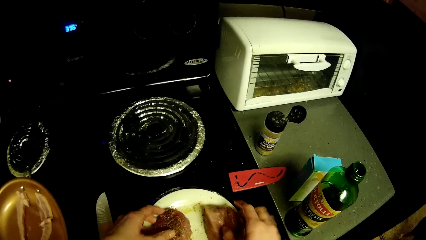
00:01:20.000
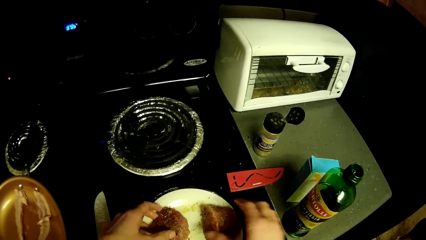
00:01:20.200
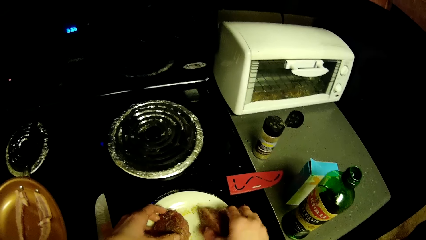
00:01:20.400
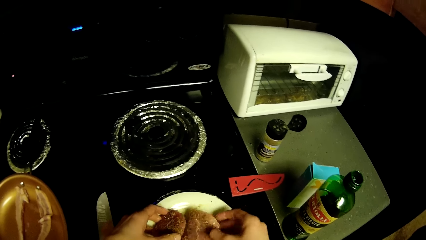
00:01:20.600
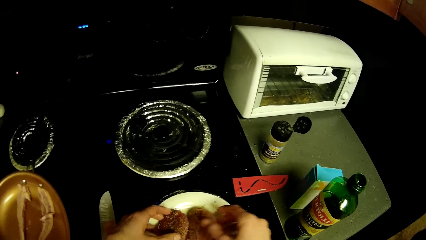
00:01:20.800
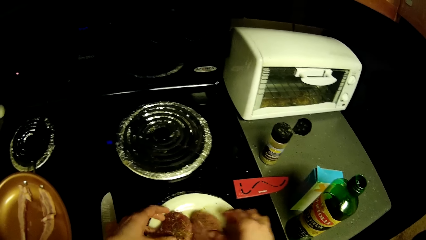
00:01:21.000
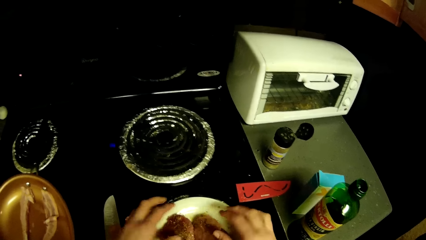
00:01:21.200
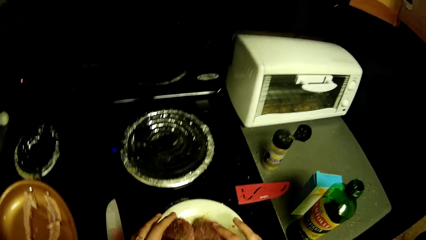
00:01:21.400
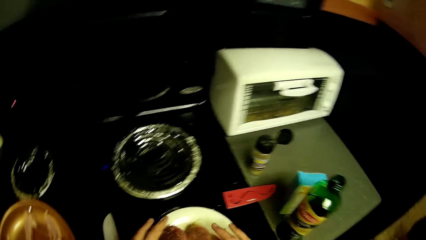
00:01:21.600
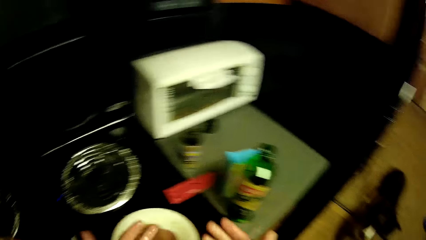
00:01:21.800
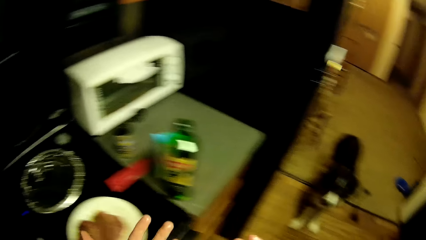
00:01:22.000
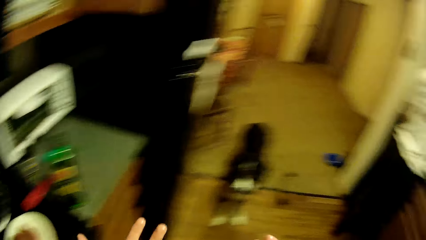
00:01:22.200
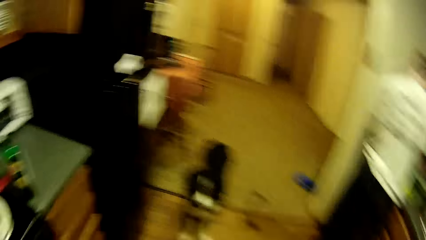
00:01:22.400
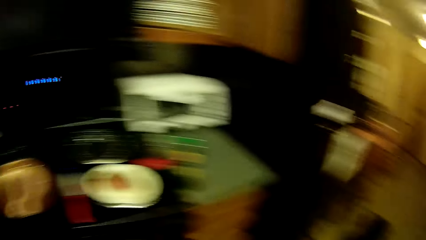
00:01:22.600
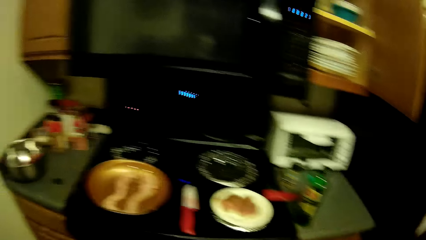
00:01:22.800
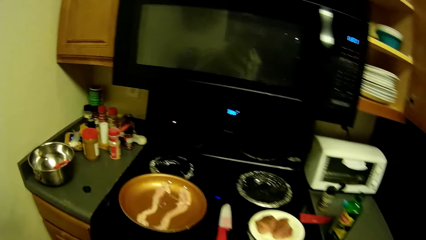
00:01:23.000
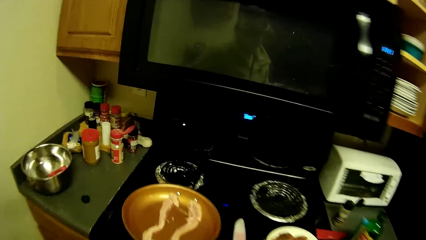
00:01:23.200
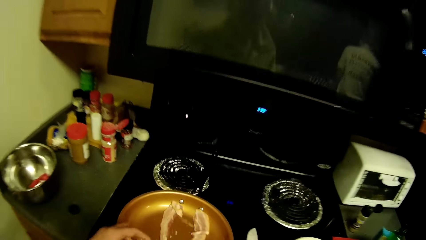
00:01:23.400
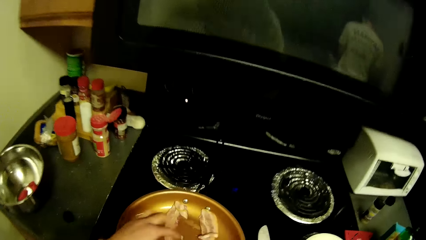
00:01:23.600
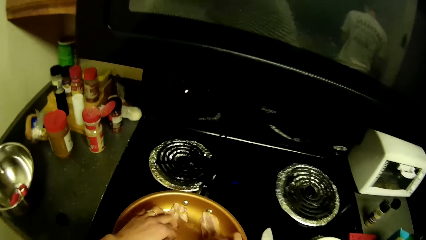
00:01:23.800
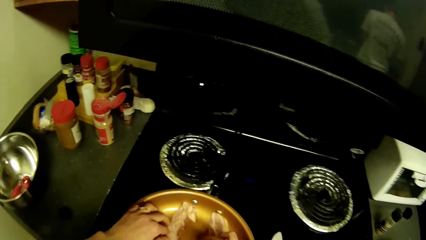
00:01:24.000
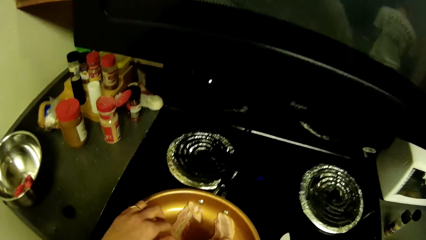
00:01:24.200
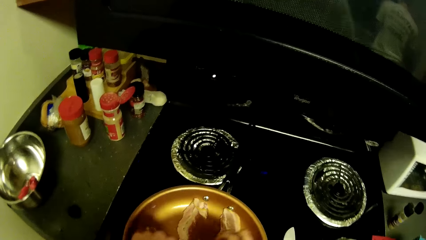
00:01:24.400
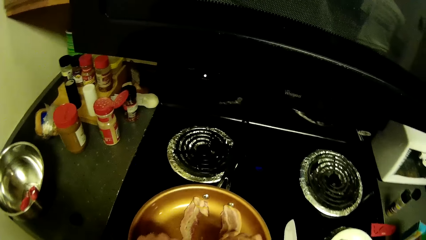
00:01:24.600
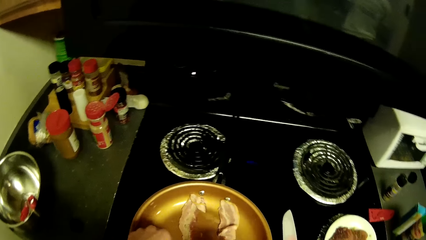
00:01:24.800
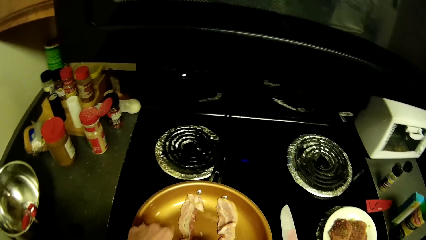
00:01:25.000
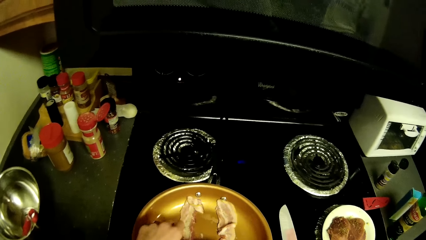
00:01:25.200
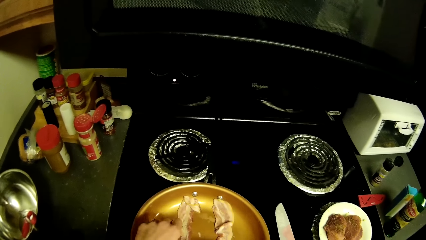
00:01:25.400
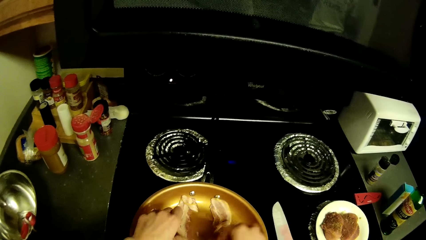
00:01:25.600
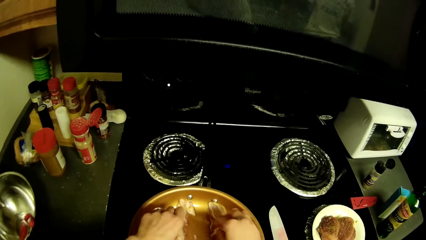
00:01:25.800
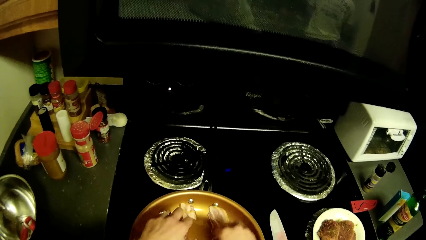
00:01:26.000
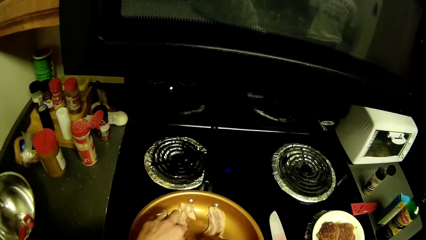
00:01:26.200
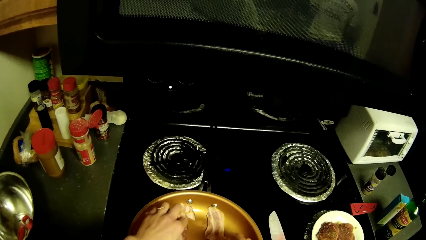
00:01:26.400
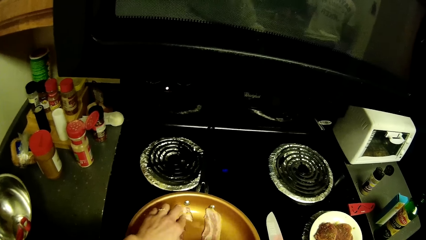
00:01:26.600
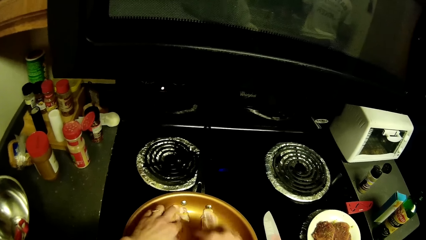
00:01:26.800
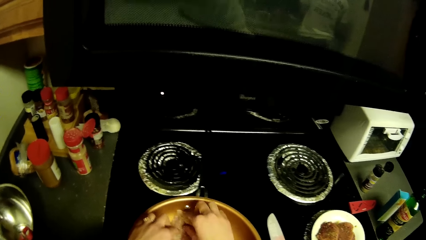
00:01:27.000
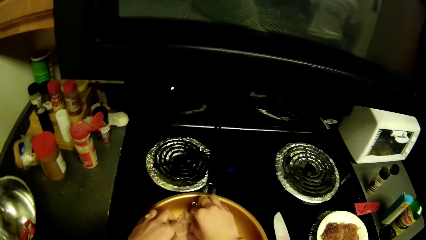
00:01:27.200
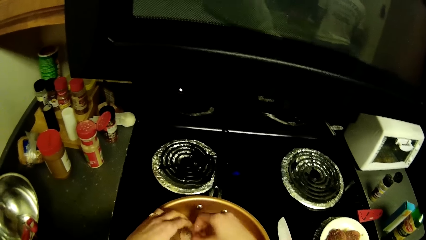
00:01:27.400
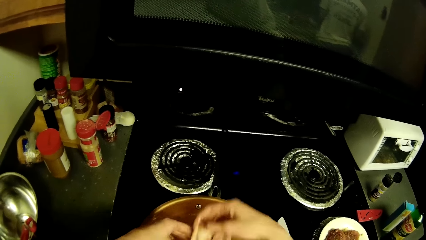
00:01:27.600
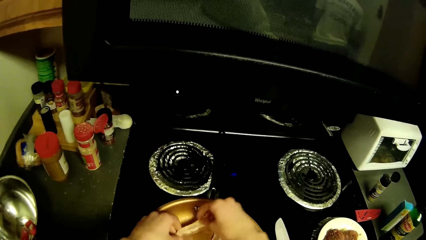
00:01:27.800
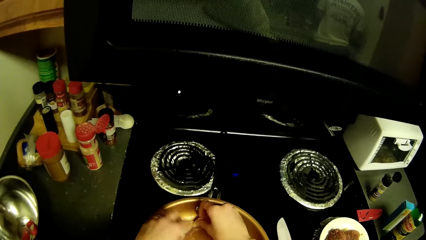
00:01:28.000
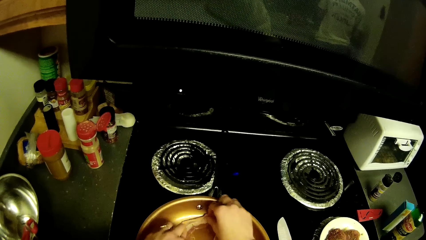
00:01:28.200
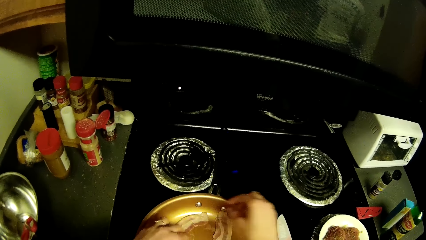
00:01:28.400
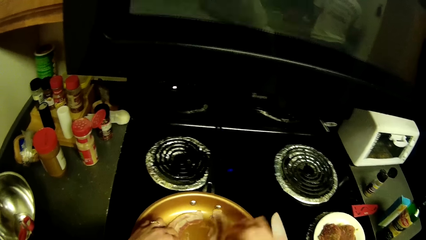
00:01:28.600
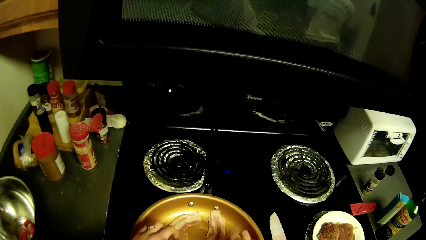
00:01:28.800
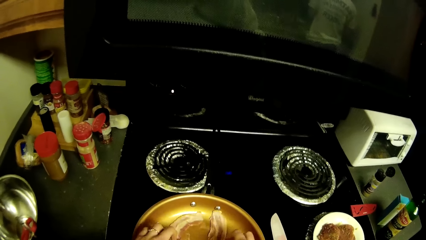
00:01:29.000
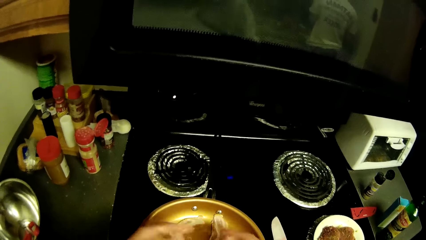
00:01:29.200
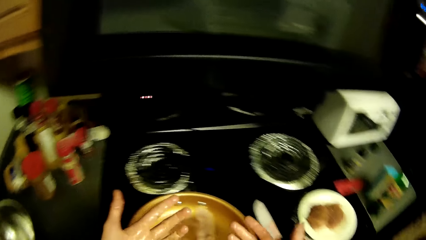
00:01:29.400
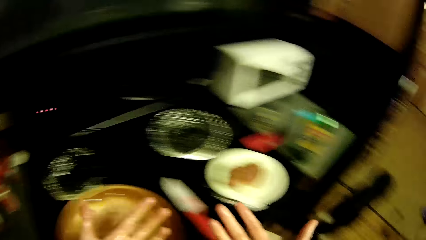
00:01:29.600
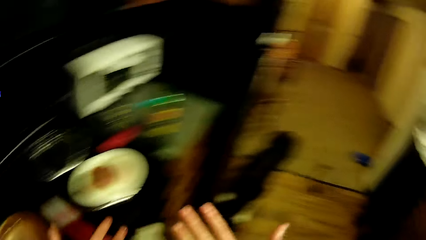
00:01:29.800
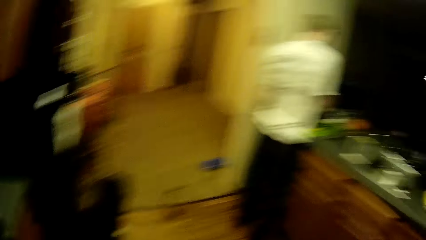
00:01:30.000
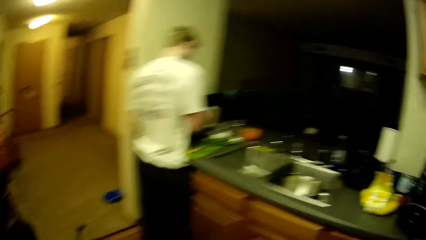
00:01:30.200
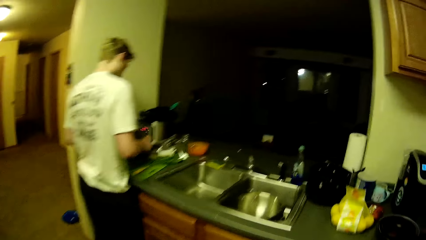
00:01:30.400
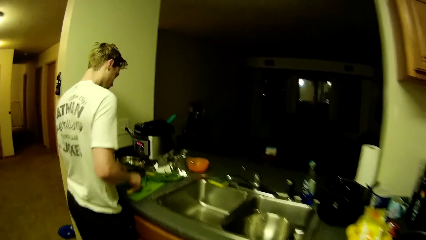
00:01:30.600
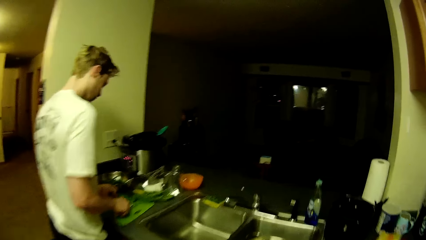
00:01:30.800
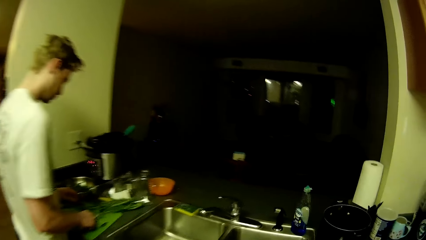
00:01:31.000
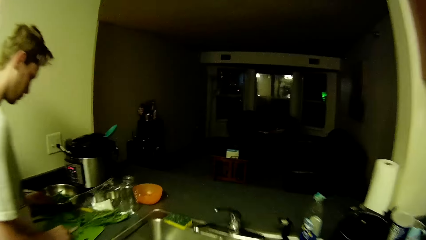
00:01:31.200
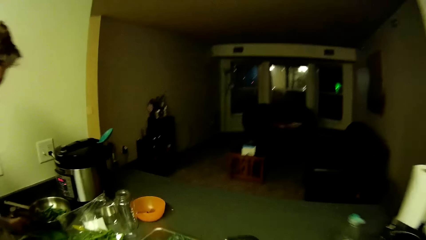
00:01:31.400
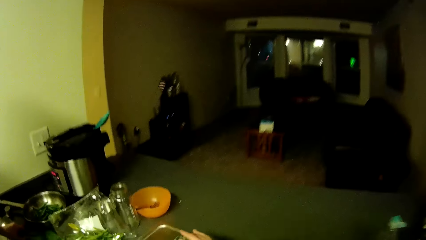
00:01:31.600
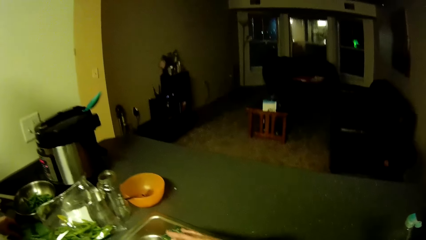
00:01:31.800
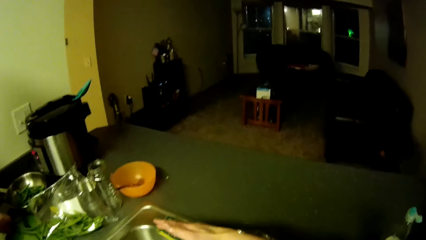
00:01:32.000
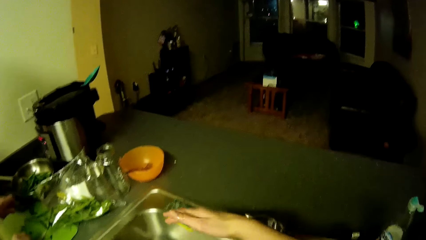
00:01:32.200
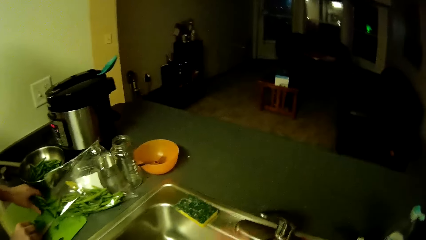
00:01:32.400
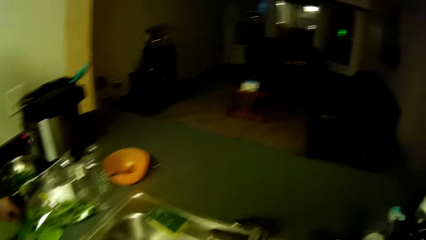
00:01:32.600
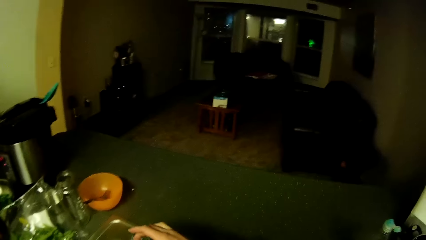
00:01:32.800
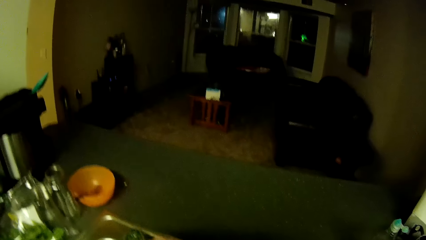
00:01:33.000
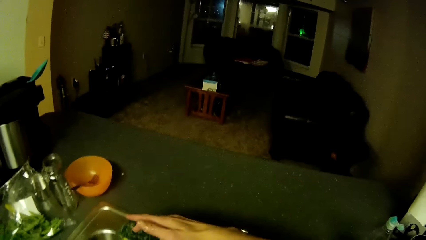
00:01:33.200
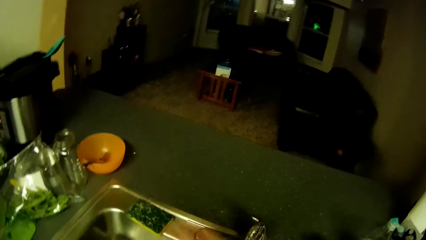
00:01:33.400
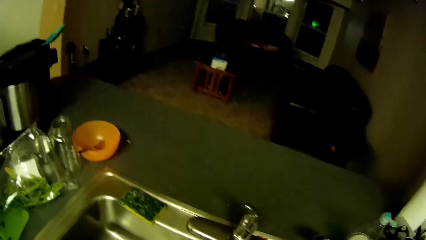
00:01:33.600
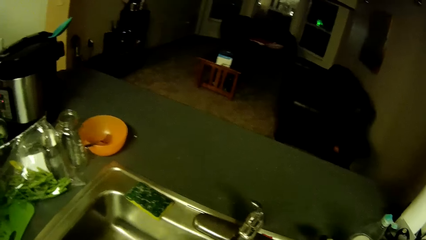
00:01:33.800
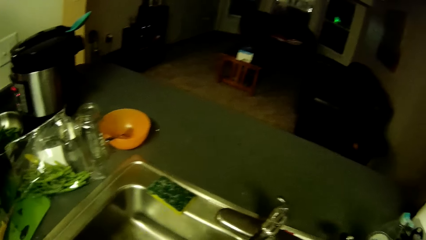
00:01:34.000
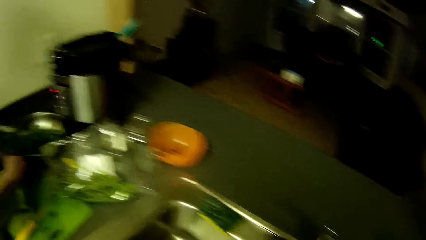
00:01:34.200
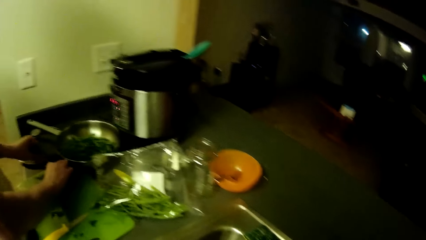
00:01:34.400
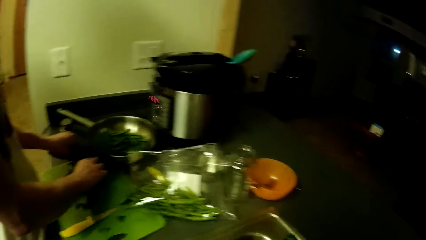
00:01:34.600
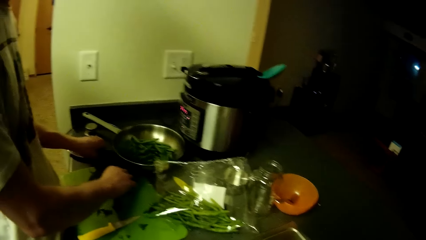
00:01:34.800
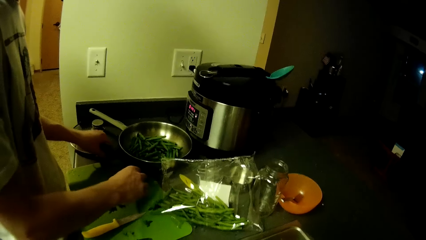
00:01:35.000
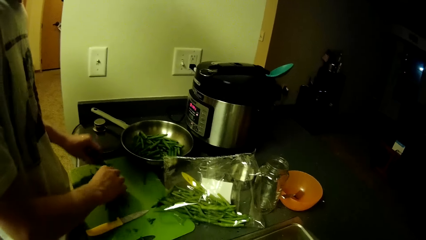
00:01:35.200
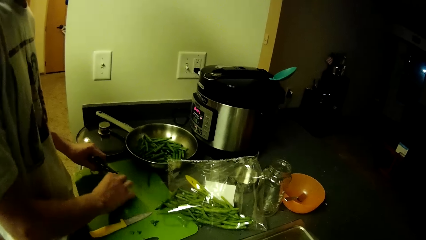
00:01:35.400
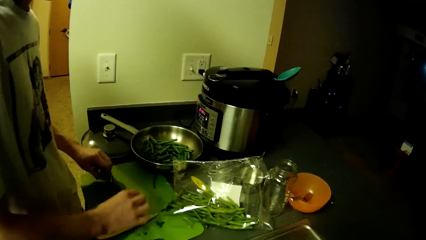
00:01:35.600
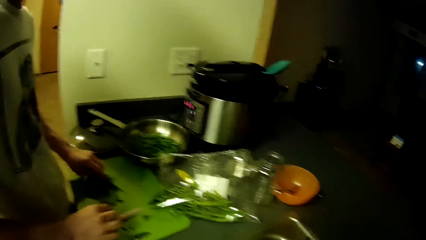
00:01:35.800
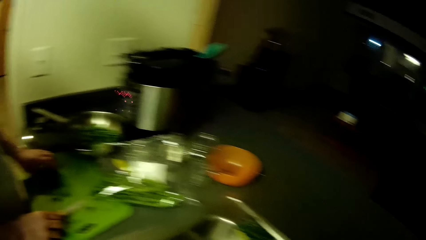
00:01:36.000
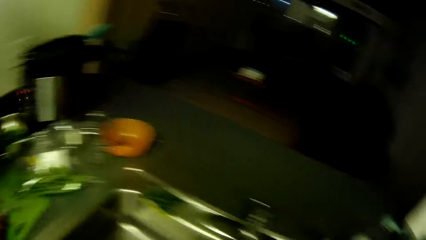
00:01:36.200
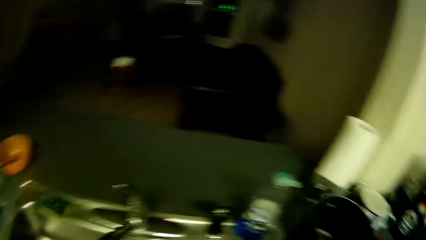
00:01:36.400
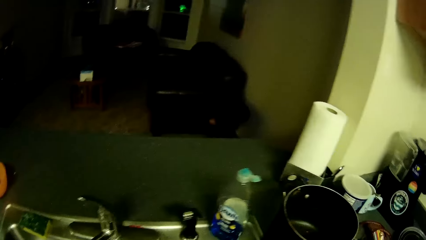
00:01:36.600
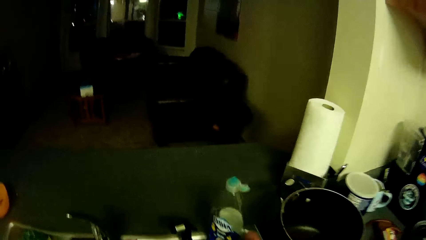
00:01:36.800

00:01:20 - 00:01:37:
The camera wearer adjusts the meat on the frying pan with both hands. A man picks vegetables from a nylon bag with his right hand. The camera wearer opens the water tap. They wash plates with both hands.
